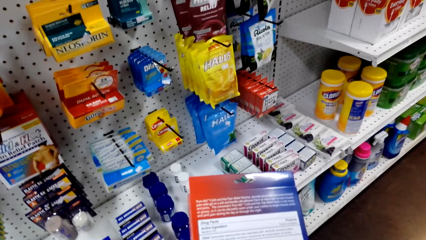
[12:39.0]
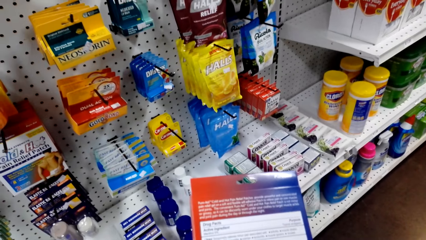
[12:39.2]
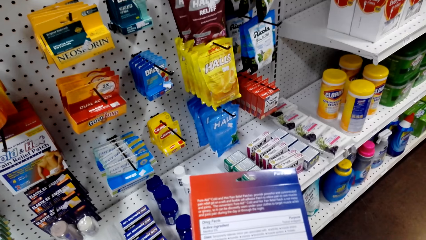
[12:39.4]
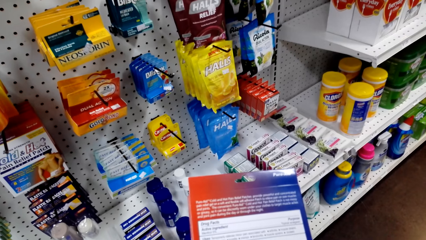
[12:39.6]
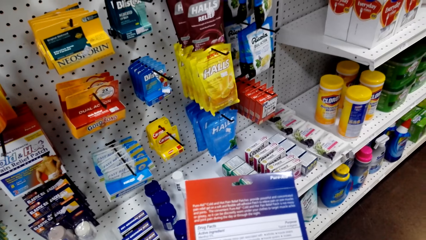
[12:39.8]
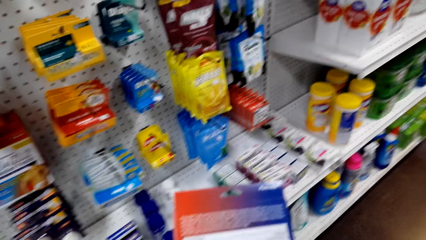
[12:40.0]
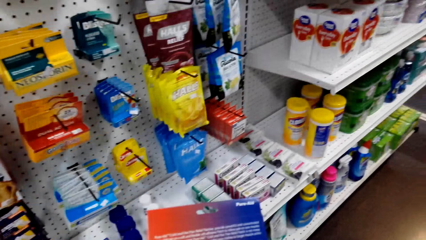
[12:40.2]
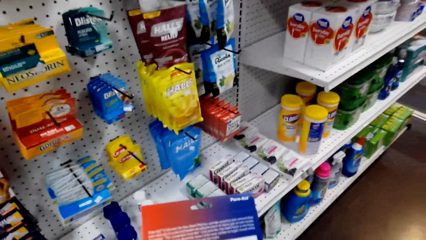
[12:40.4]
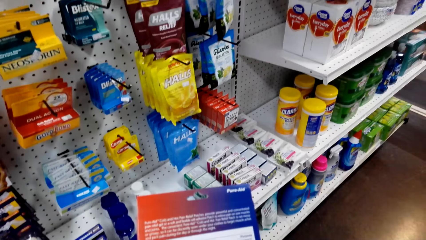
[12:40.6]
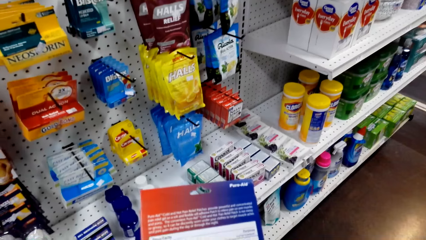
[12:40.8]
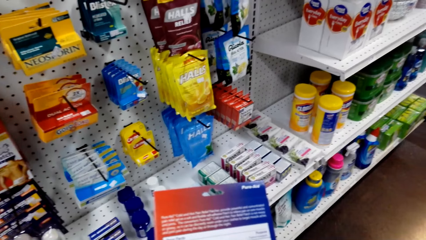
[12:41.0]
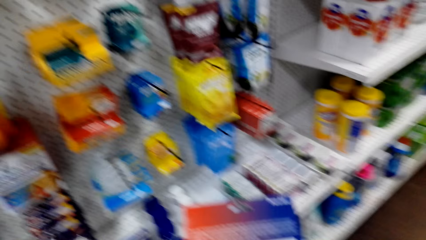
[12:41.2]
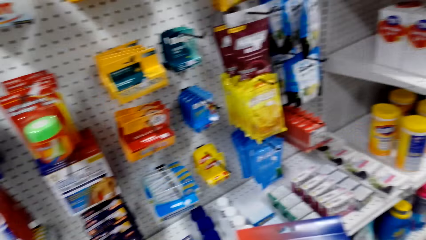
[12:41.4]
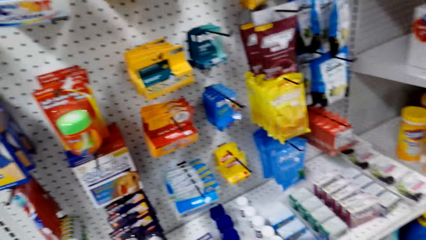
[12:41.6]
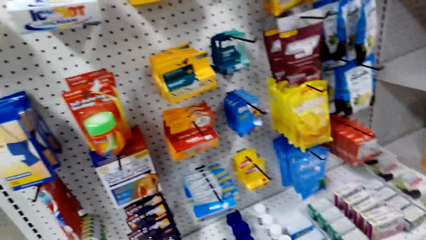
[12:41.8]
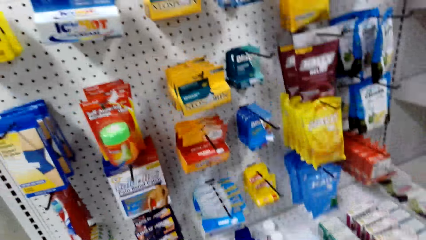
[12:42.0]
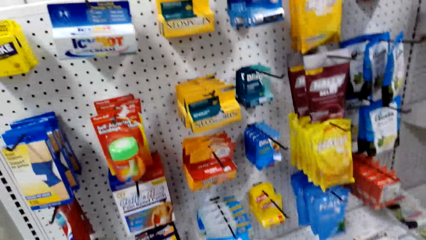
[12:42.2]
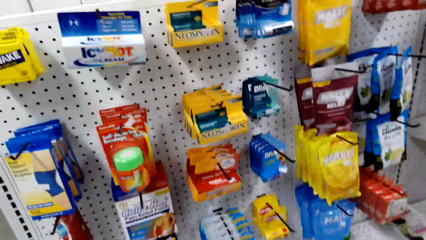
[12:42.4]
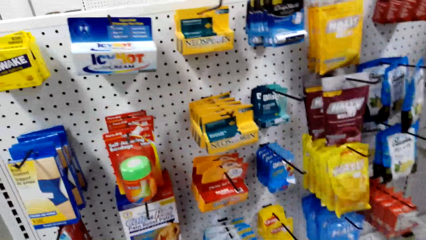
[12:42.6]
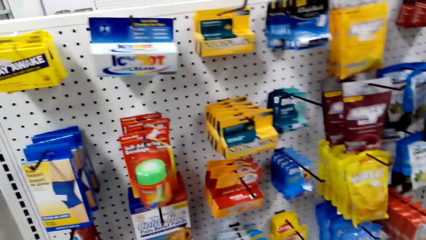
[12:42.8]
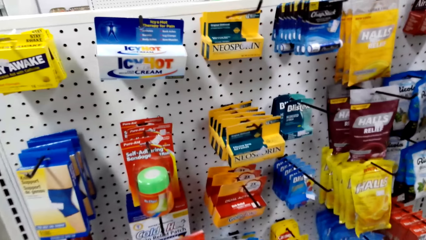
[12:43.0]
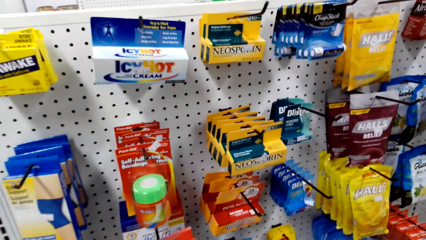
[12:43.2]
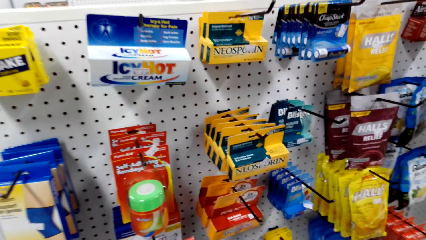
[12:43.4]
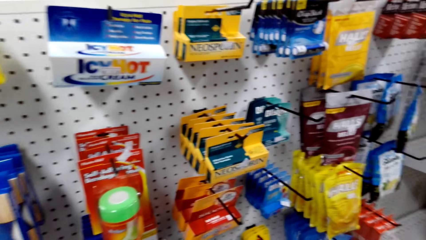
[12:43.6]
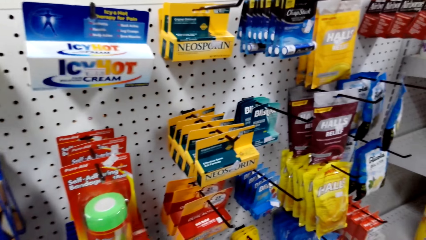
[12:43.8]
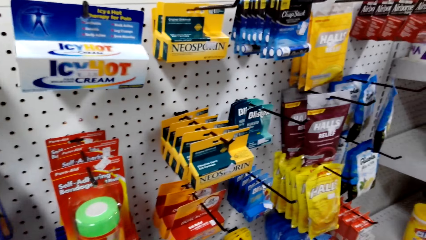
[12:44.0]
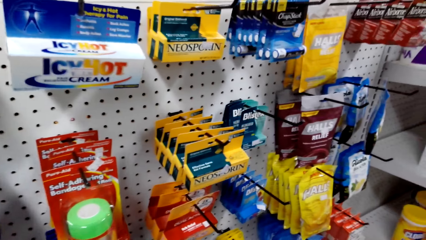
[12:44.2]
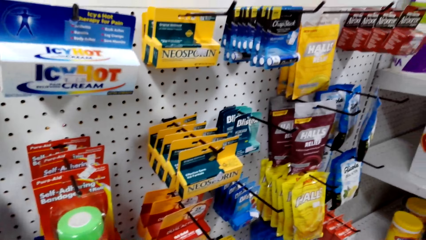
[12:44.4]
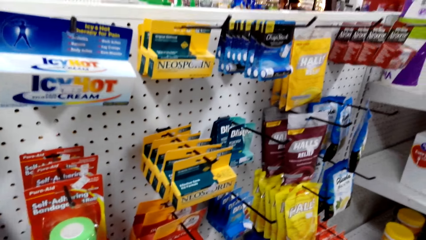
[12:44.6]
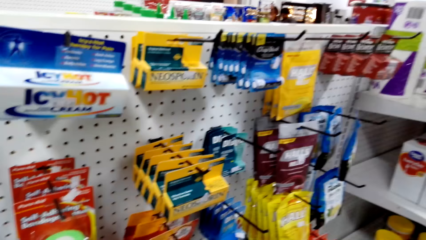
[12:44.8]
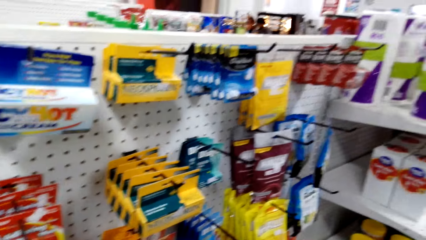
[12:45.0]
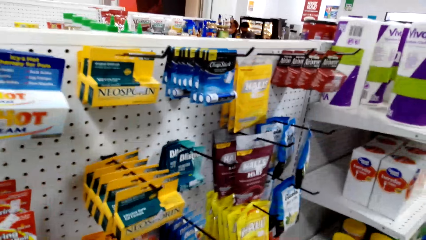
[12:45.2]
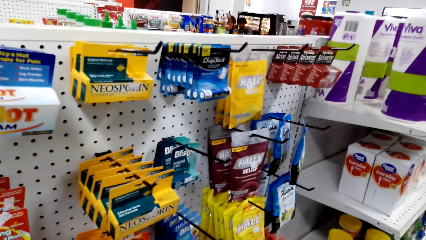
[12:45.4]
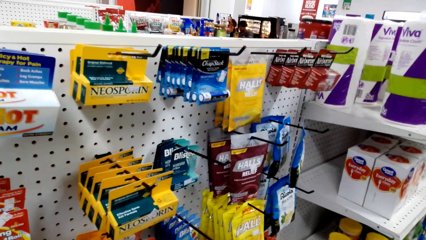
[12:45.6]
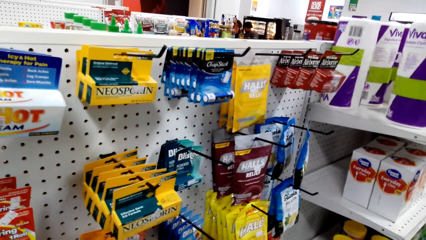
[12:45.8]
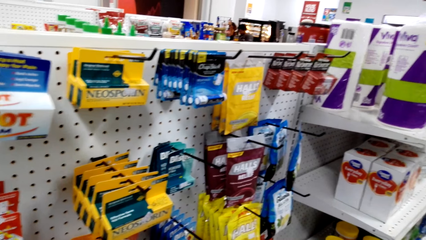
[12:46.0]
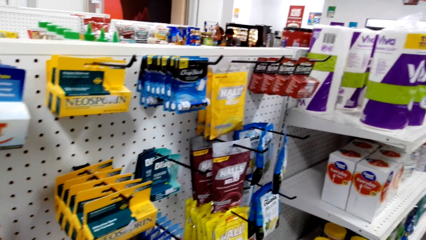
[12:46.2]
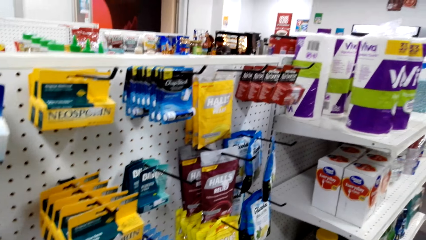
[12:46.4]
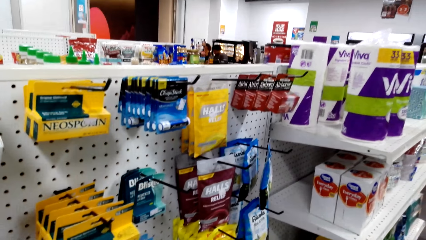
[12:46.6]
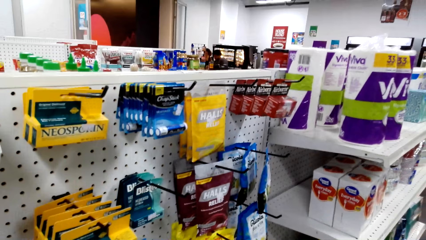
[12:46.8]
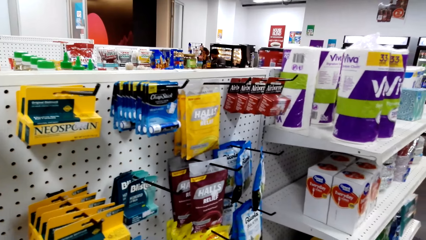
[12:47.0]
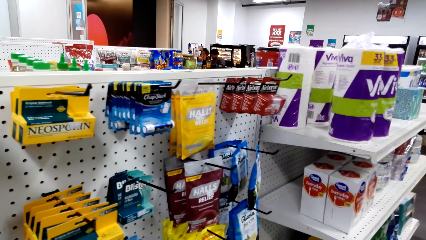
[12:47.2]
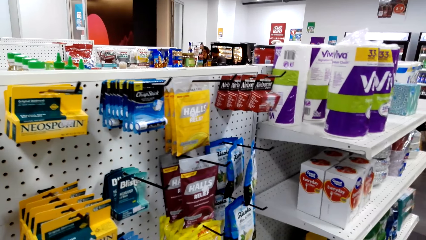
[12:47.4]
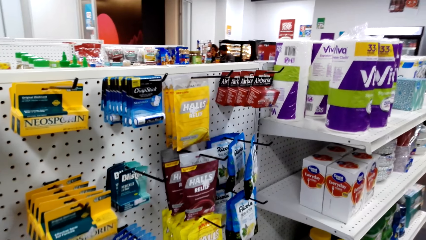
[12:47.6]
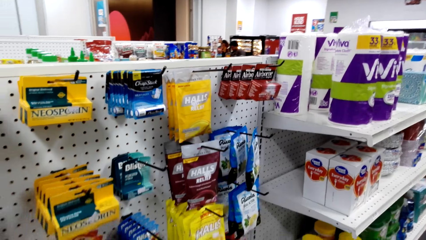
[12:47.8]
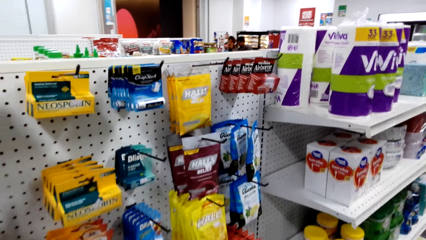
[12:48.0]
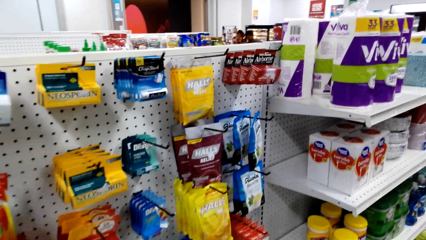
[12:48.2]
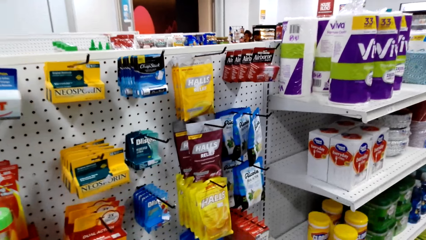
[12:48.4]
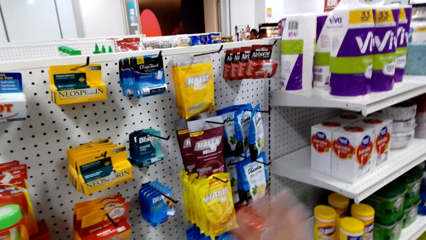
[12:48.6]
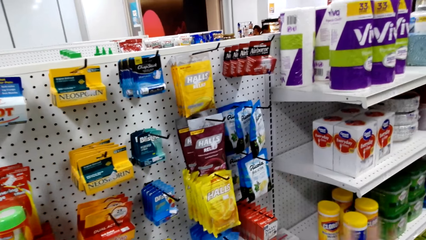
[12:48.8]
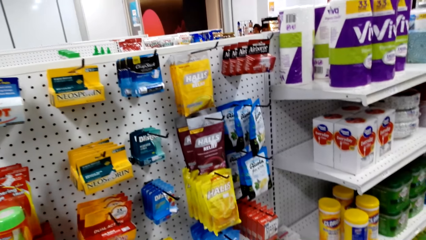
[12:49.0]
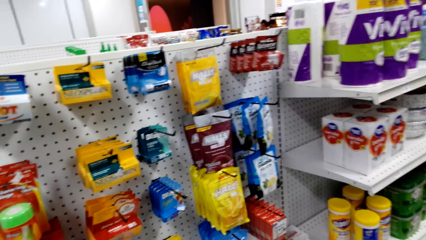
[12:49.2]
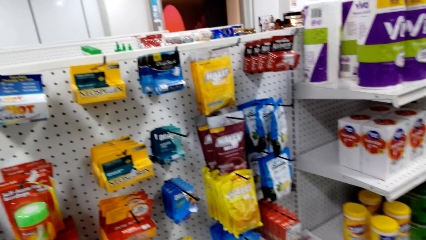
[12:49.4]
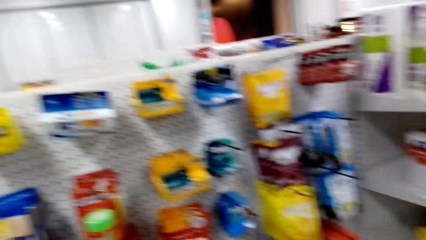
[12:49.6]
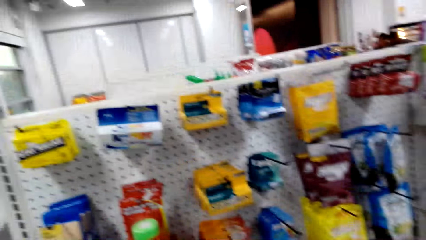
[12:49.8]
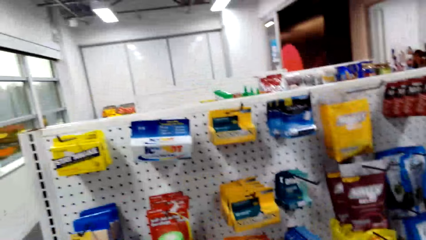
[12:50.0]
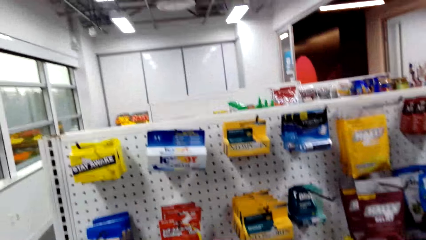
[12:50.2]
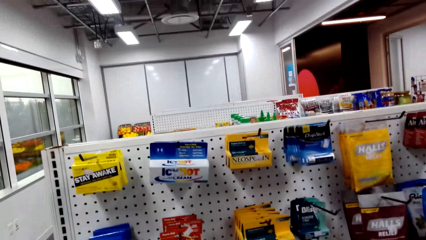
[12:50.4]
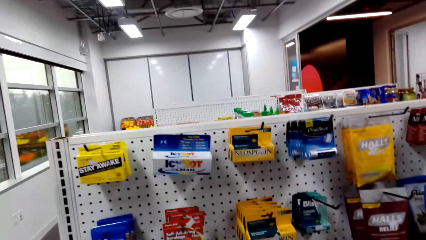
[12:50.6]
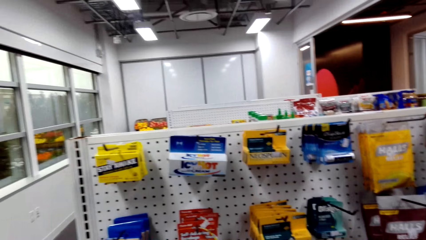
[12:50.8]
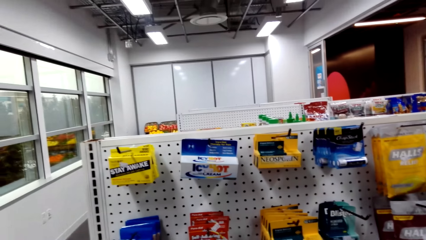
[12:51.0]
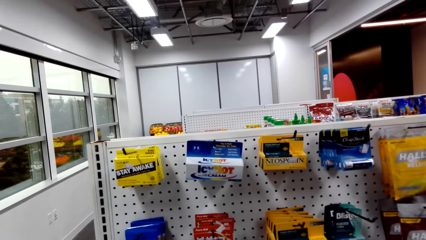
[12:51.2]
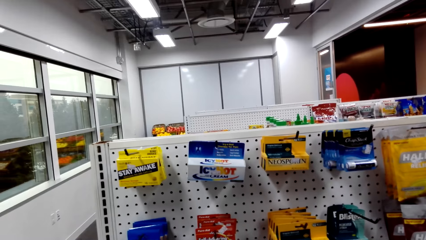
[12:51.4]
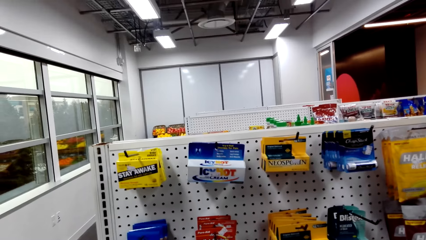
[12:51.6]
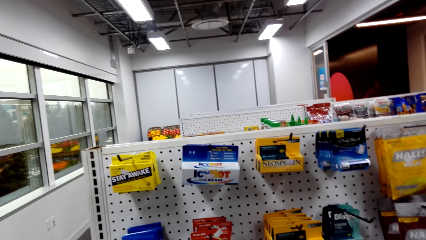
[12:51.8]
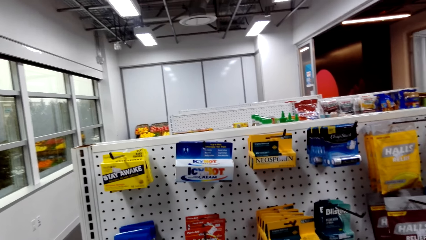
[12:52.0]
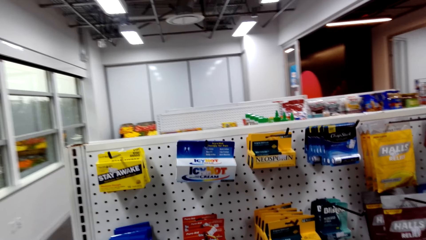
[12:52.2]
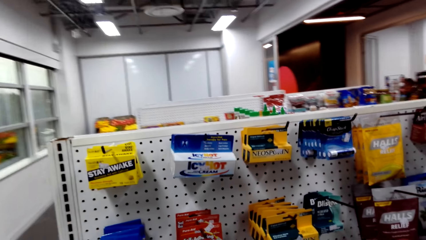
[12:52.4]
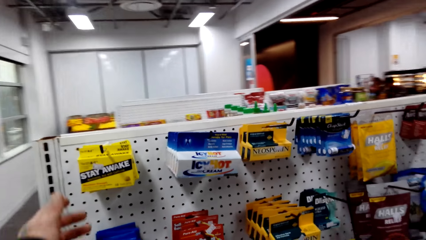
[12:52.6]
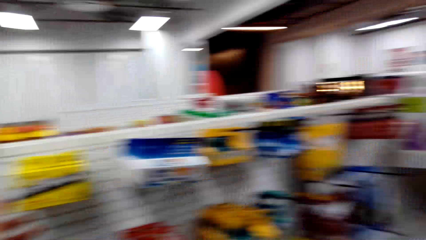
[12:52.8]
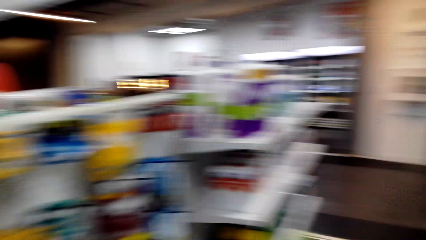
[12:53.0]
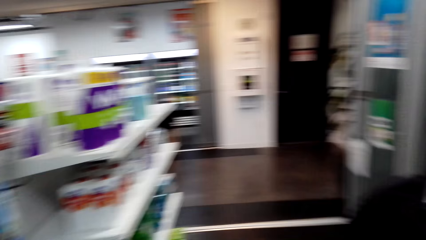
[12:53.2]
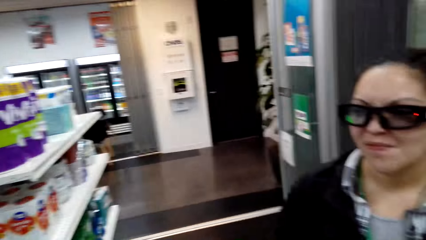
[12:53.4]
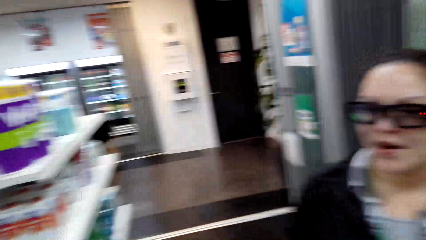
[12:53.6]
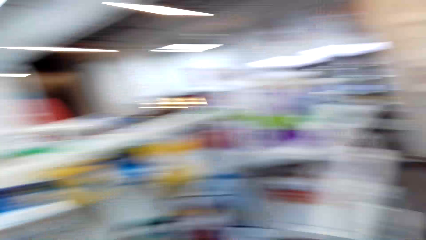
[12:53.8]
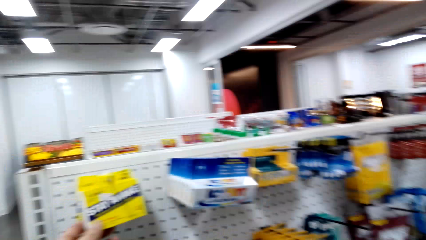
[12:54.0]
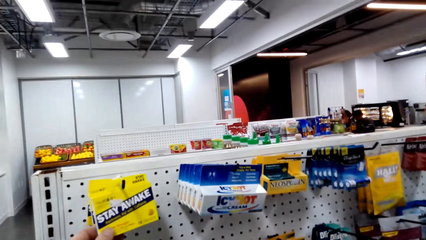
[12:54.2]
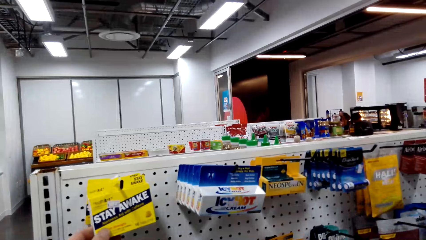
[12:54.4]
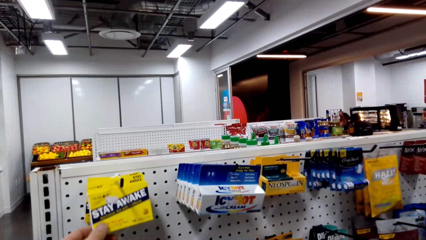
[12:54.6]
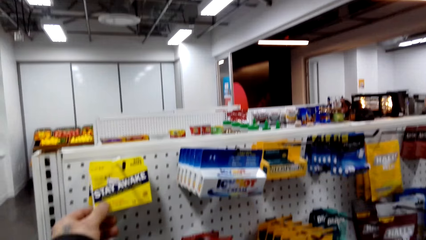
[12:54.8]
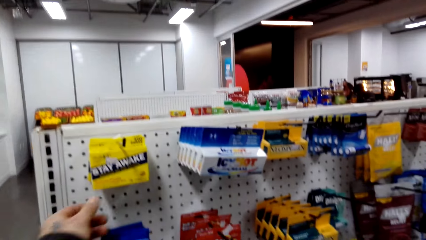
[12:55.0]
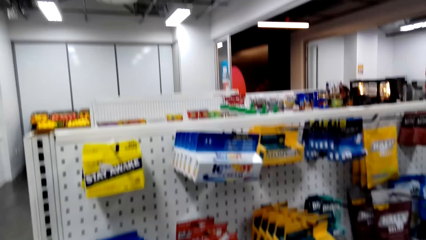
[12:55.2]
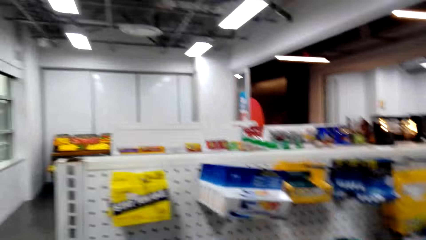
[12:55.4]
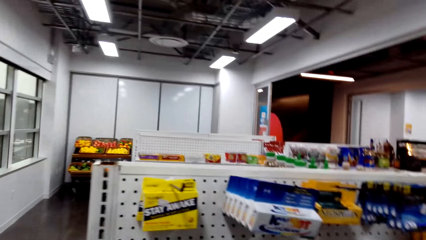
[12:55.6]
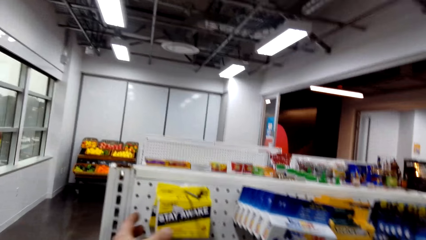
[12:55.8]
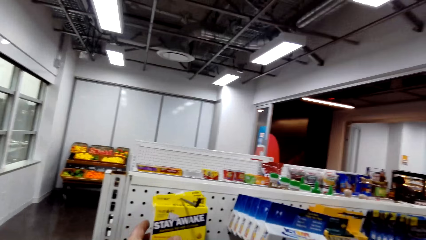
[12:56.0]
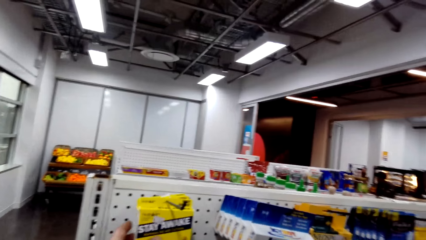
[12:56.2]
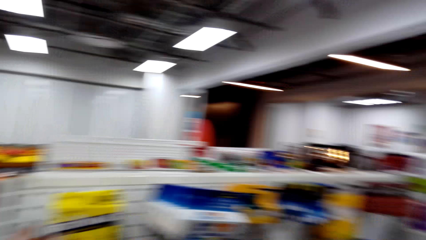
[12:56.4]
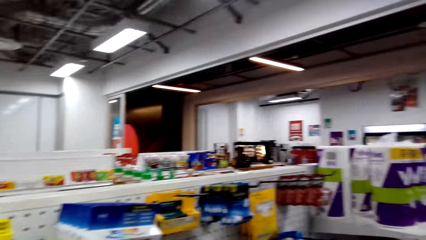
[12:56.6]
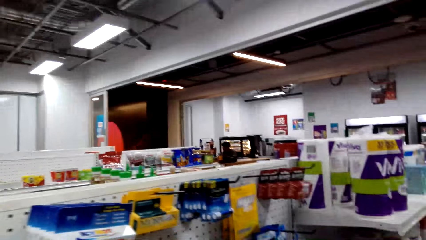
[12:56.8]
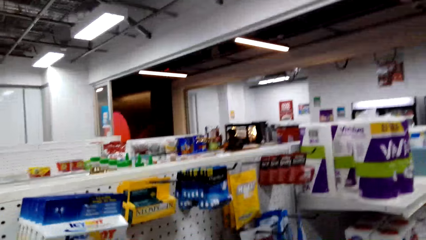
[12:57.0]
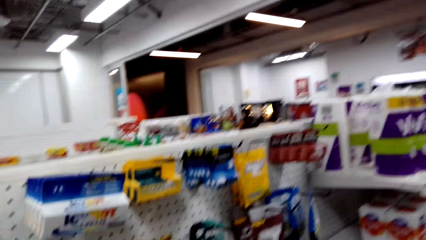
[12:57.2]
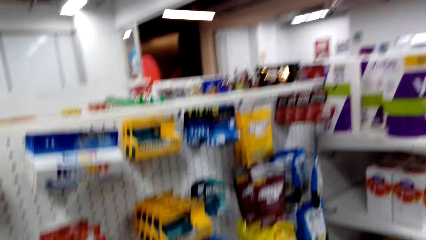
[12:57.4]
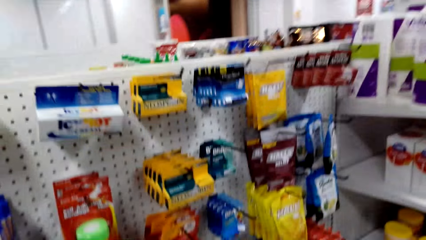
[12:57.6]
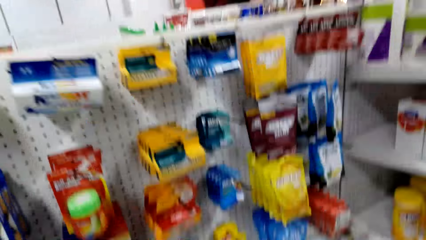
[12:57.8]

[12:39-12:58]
The camera wearer stares at the shelf. They talk to a woman. They look around the convenience store. They talk to the woman.
